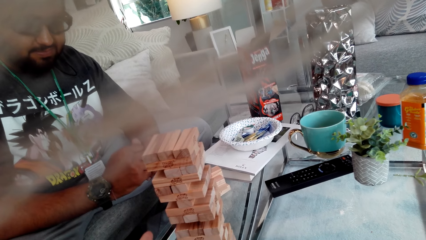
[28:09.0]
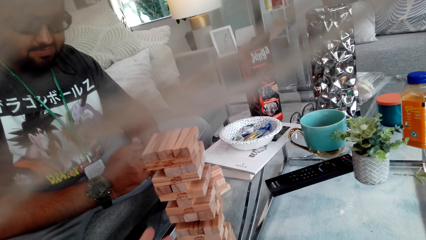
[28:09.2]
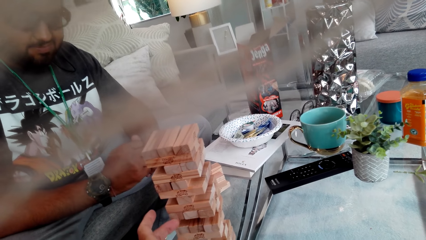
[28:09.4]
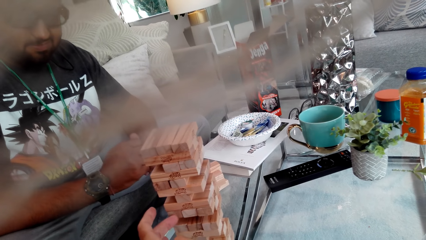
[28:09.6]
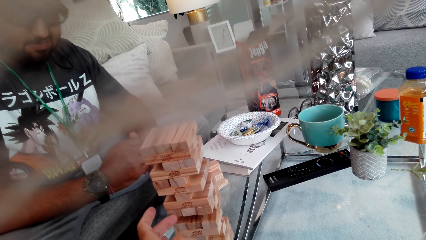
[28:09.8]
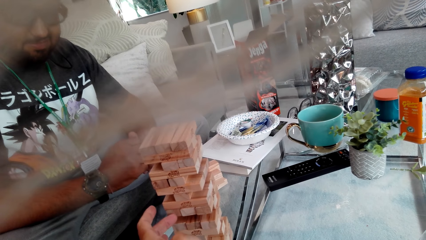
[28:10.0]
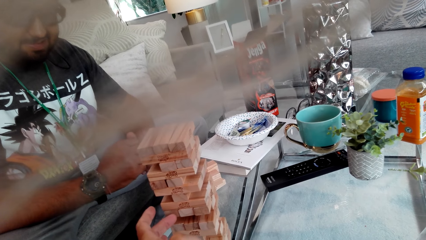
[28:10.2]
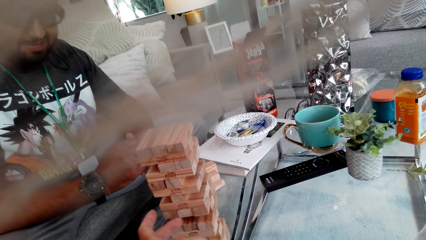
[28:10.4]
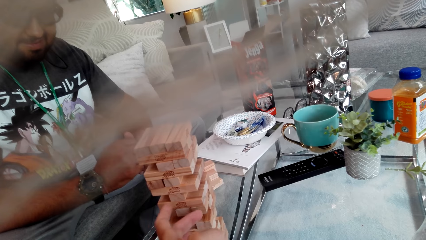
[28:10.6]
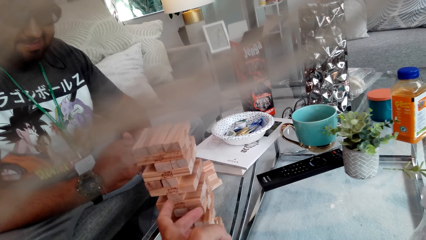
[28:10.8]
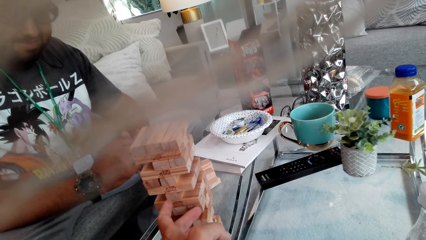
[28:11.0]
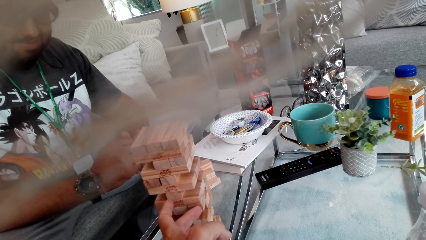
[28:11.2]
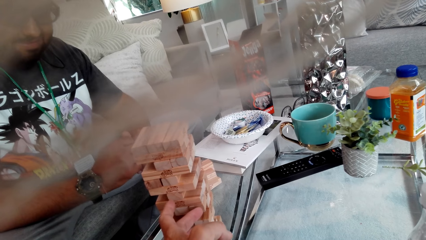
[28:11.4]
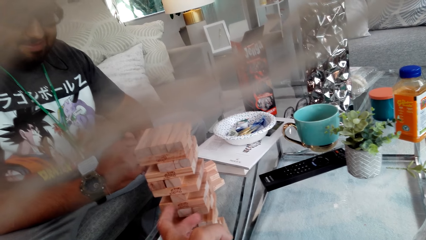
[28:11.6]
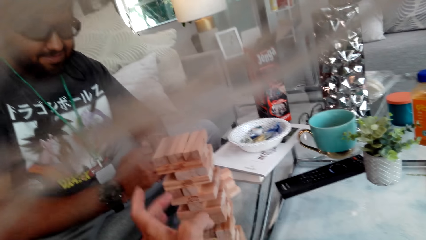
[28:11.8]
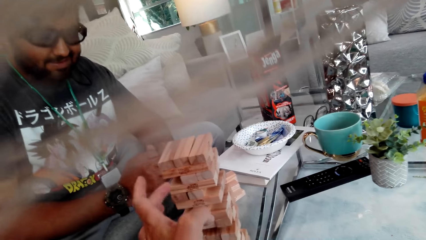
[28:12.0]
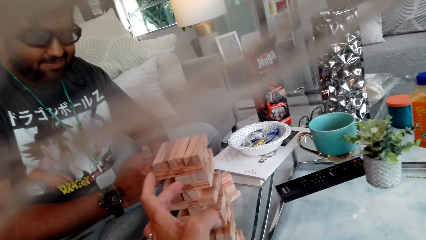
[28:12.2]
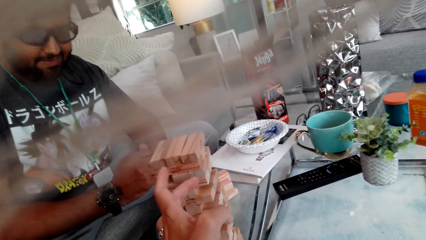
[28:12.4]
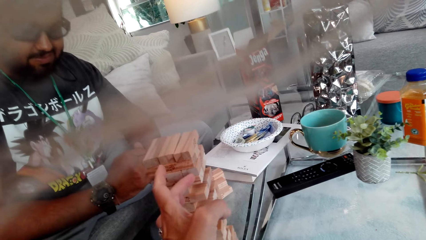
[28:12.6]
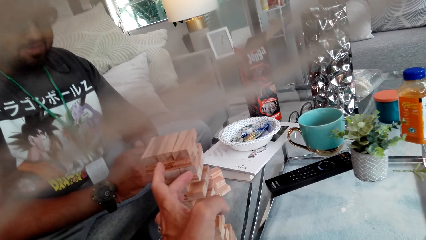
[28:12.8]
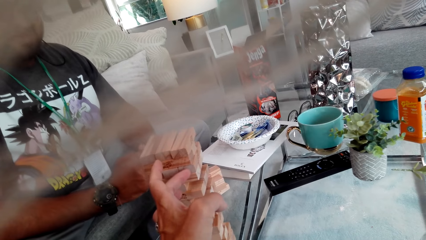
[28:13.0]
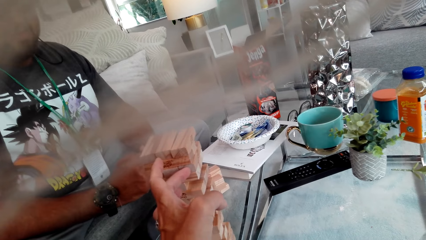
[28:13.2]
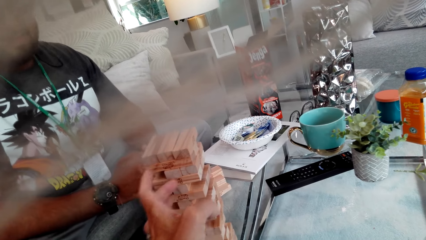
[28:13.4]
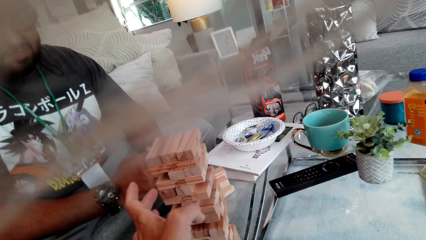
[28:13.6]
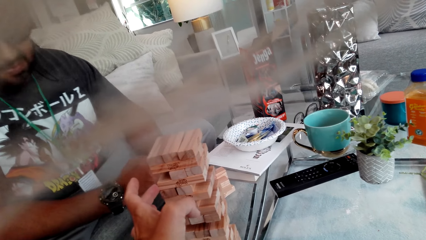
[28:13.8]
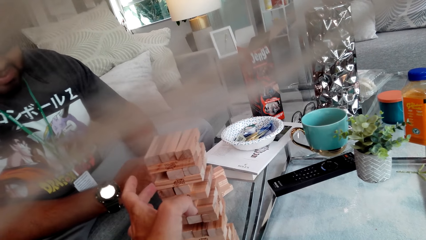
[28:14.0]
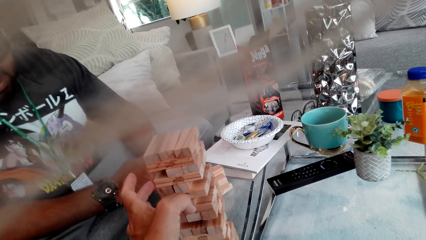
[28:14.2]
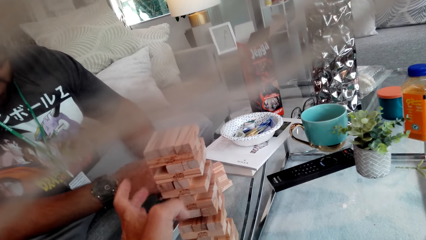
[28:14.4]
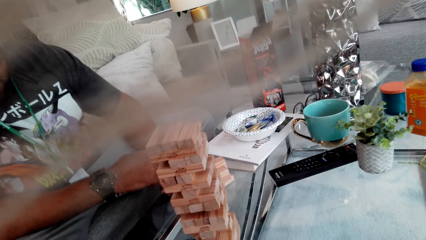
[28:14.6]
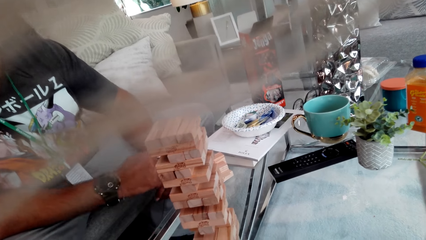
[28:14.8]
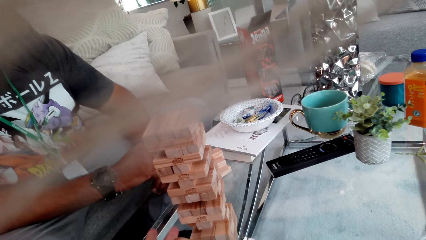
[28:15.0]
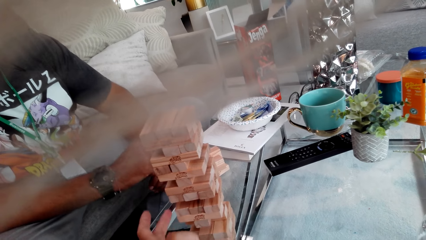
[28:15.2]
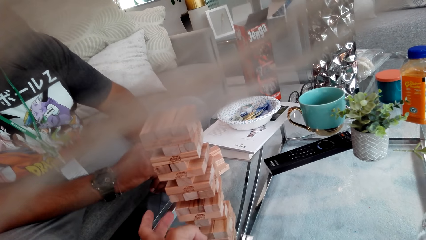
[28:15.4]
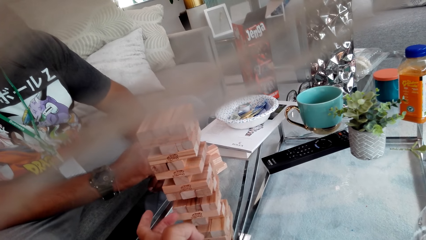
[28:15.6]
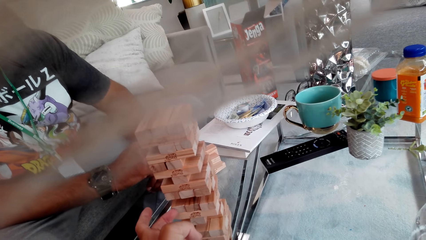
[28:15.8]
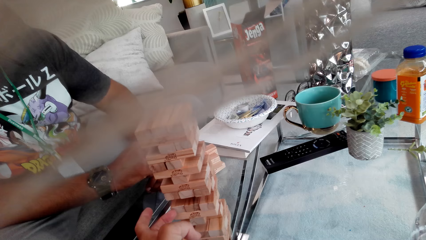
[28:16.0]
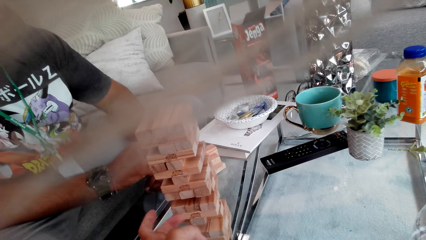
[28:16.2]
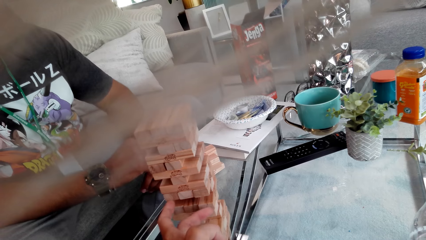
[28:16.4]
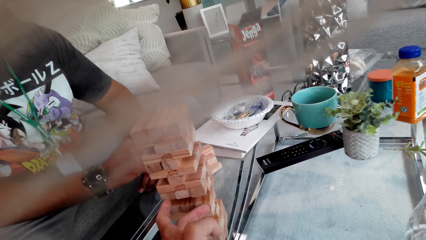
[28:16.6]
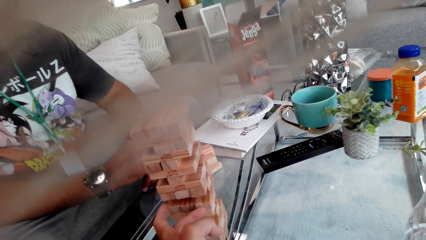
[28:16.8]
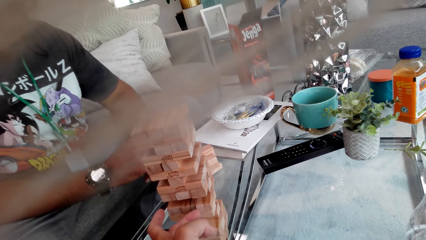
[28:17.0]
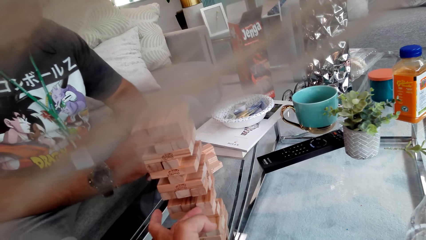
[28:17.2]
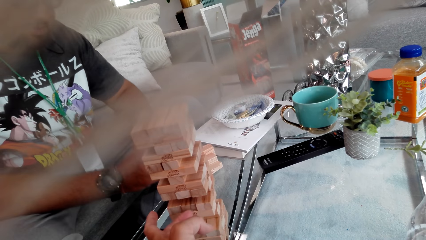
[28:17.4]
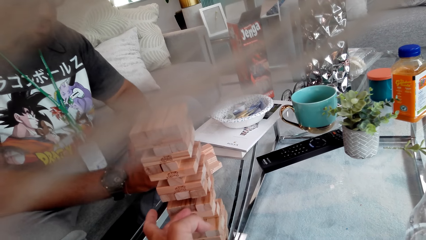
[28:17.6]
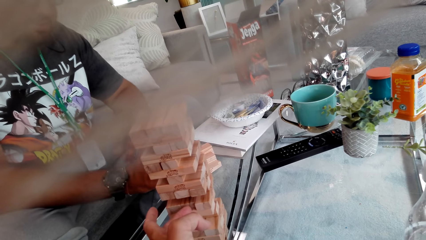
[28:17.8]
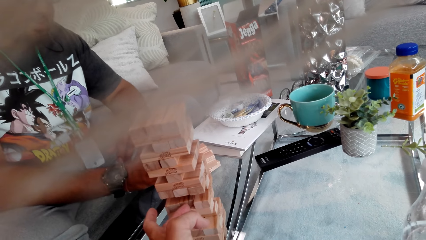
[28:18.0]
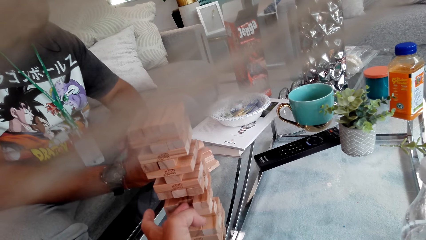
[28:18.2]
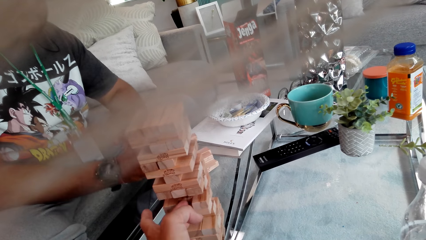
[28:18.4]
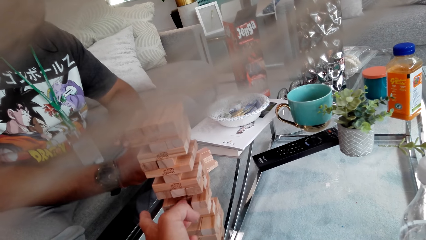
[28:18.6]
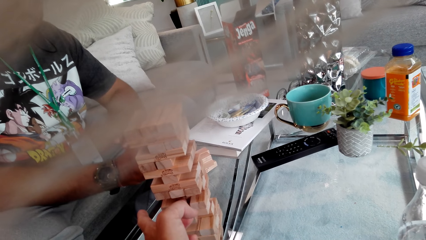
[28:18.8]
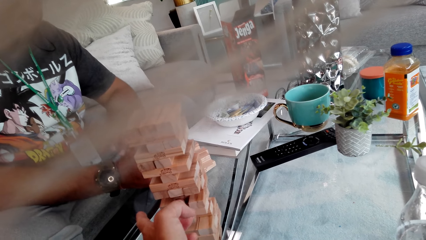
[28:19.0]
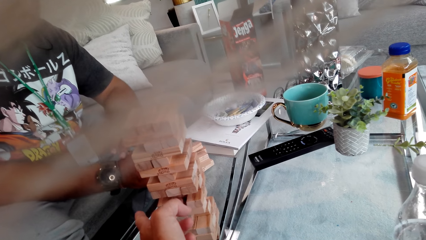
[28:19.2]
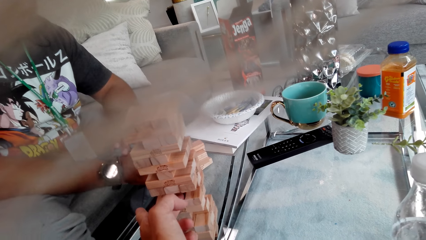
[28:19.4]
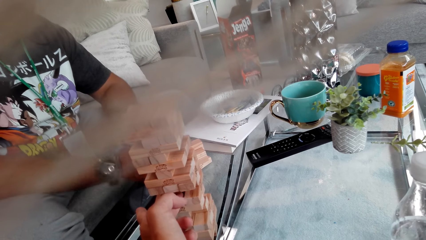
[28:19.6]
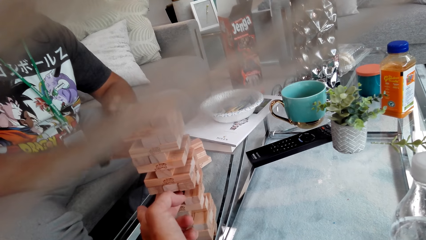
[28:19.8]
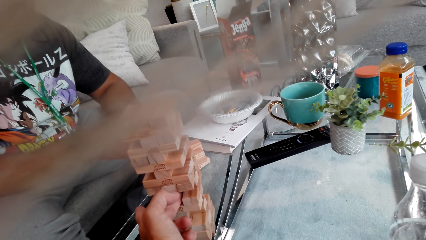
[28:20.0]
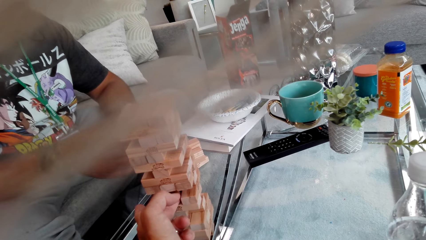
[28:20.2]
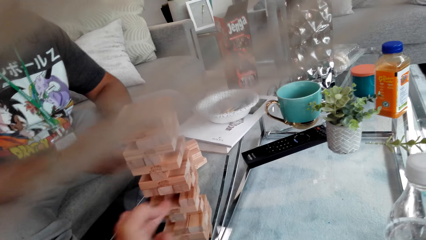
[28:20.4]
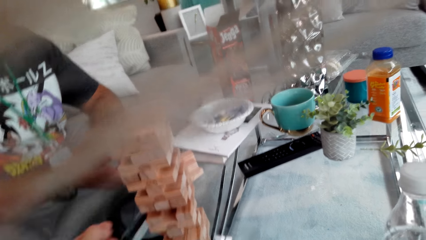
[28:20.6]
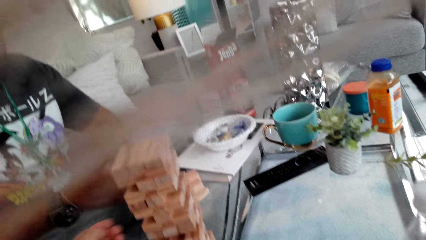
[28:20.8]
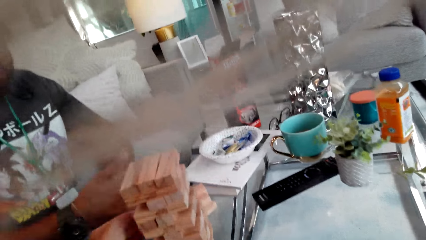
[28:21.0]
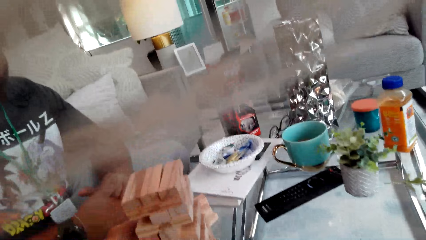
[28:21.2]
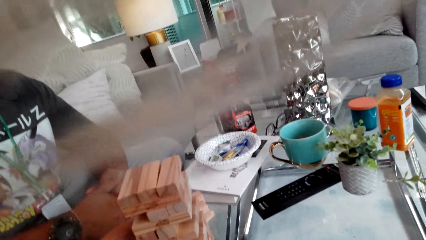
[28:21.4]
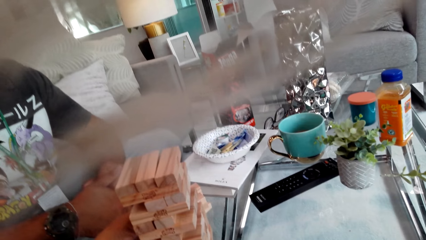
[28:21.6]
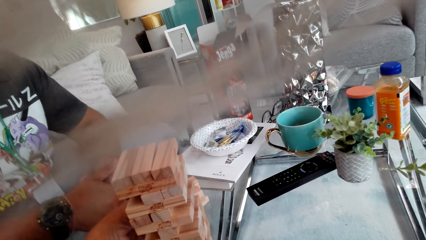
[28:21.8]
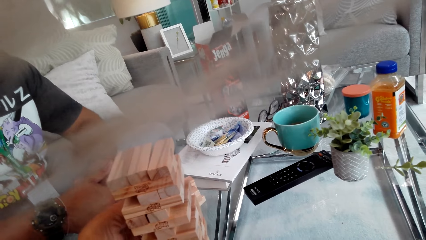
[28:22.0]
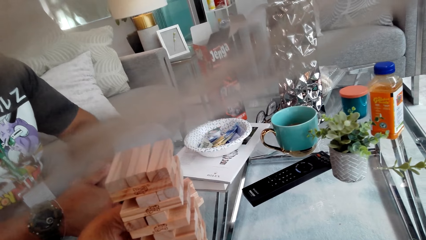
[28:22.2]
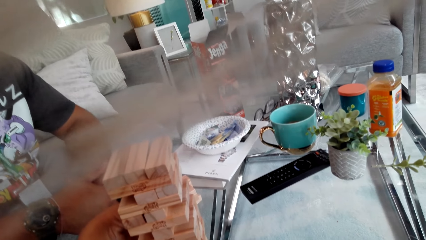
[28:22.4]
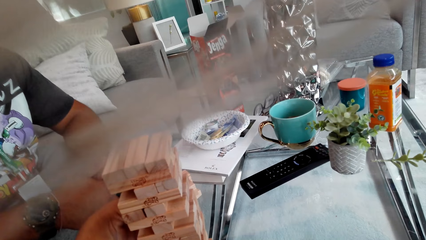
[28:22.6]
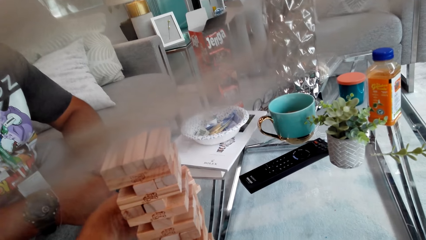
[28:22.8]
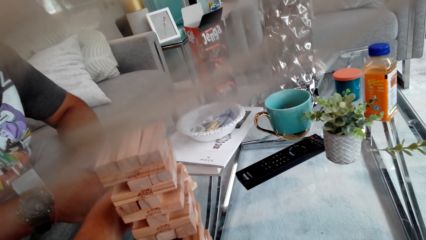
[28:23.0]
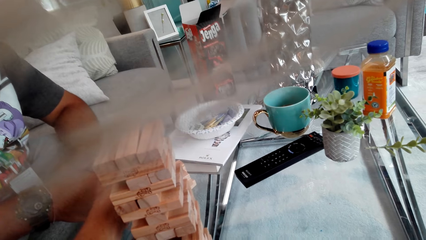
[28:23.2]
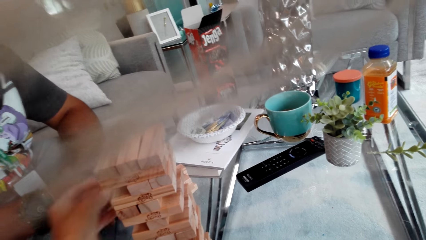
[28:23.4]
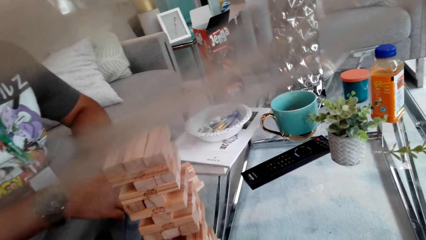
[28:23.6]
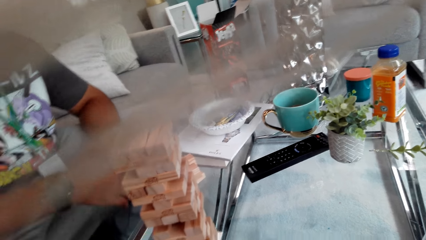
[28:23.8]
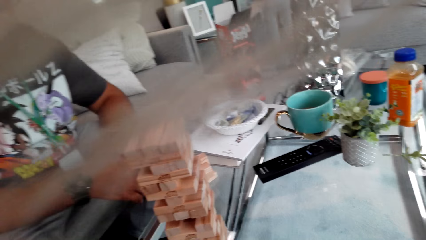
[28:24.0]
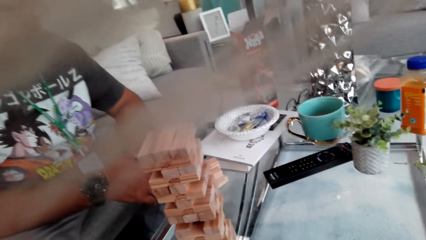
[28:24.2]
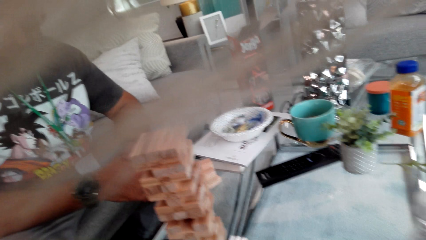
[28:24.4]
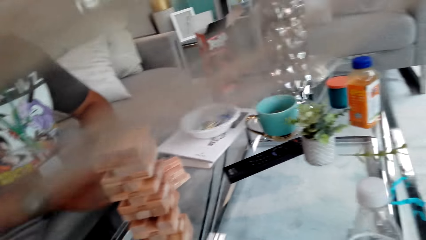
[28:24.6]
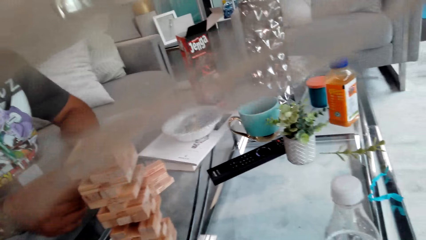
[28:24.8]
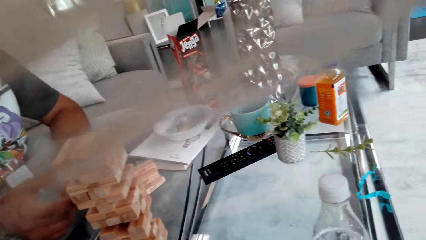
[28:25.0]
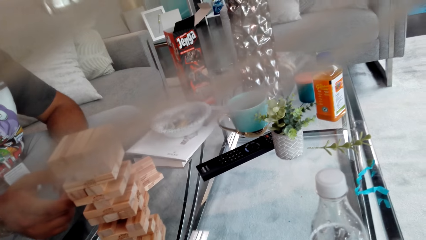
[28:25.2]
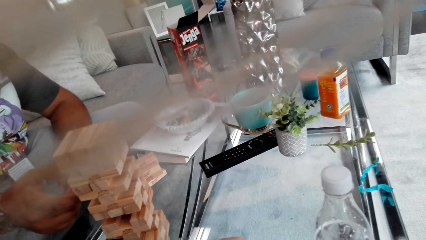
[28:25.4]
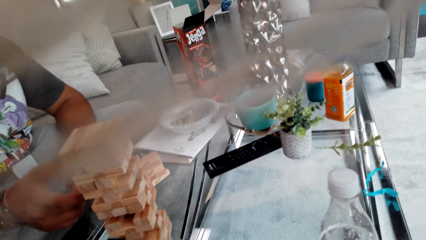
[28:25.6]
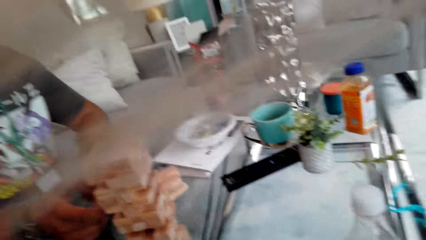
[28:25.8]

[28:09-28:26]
The camera wearer touches a Jenga block. They remove the Jenga block.
